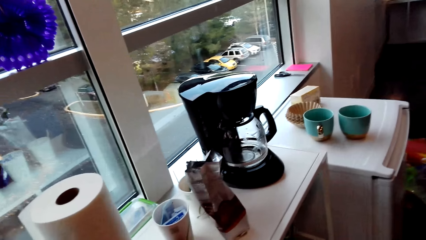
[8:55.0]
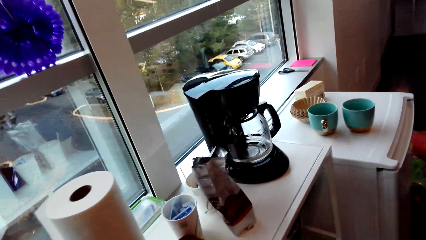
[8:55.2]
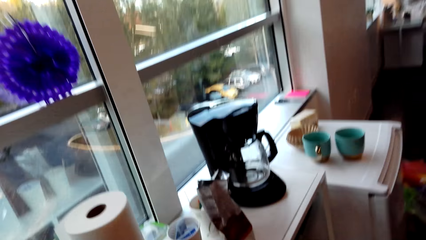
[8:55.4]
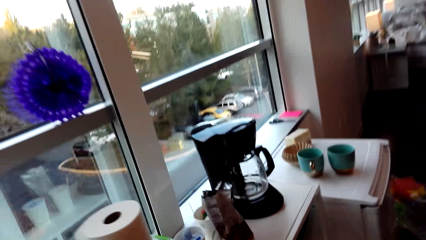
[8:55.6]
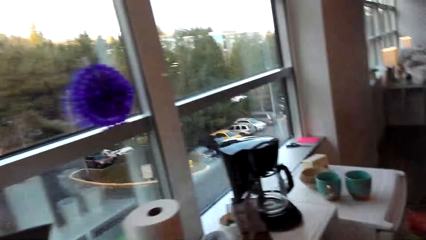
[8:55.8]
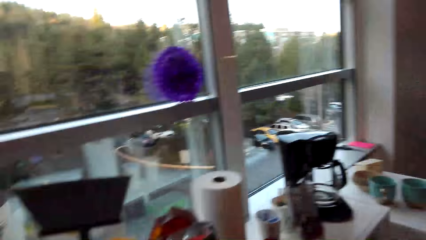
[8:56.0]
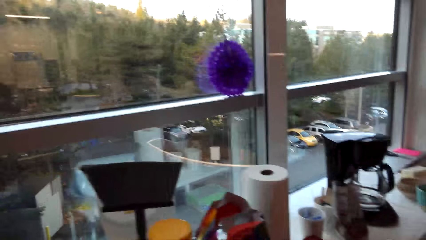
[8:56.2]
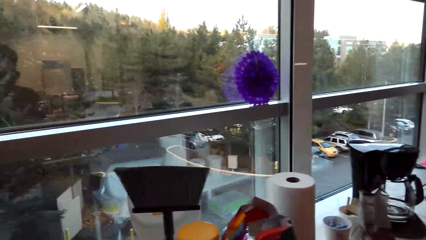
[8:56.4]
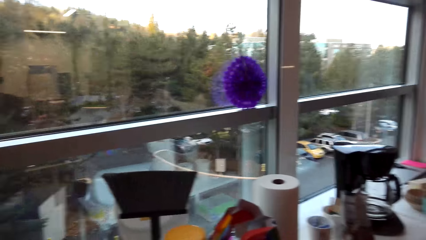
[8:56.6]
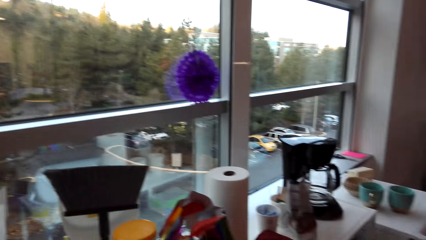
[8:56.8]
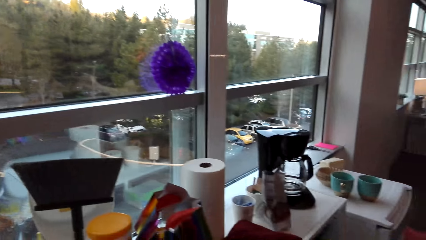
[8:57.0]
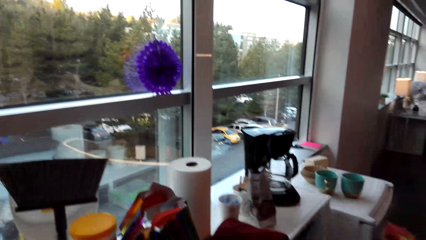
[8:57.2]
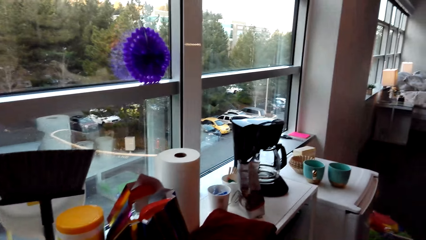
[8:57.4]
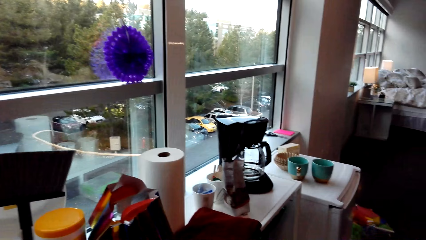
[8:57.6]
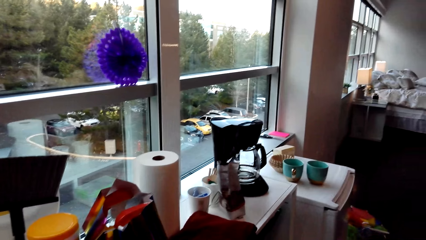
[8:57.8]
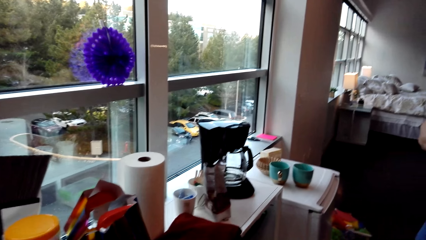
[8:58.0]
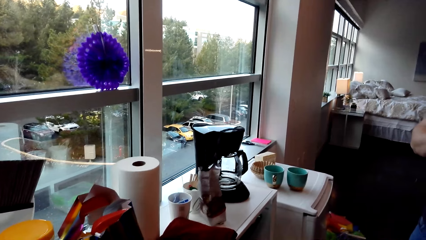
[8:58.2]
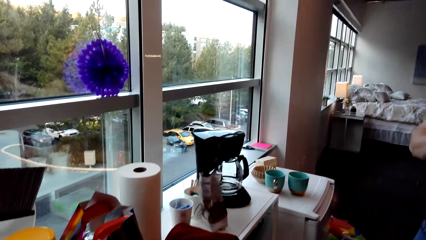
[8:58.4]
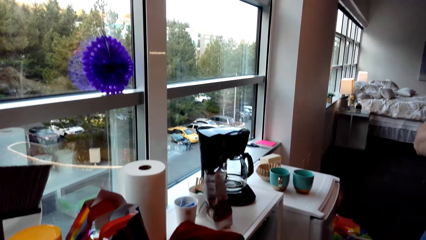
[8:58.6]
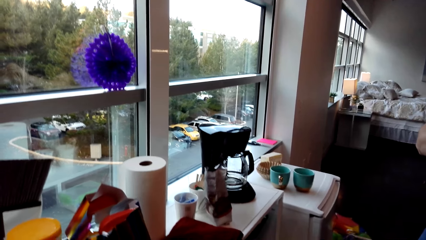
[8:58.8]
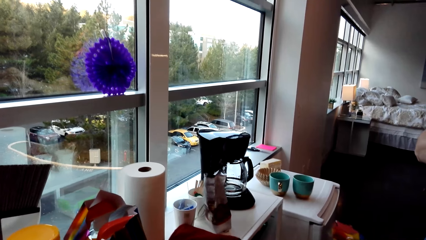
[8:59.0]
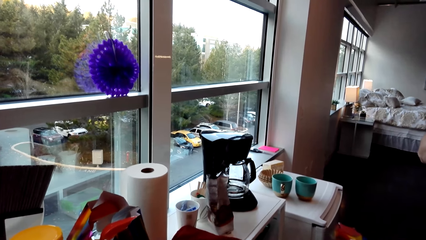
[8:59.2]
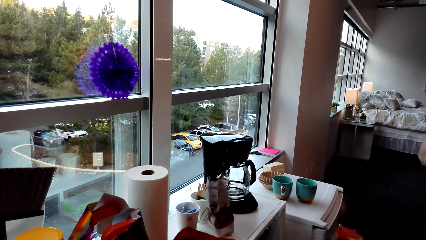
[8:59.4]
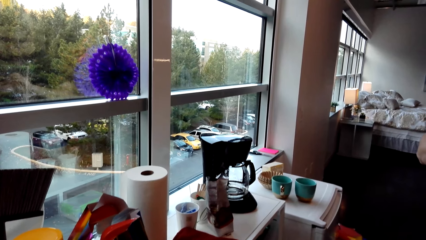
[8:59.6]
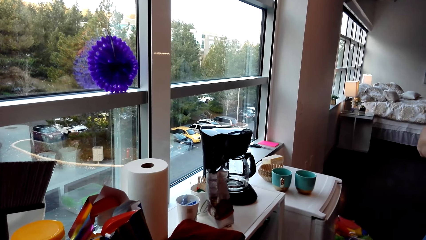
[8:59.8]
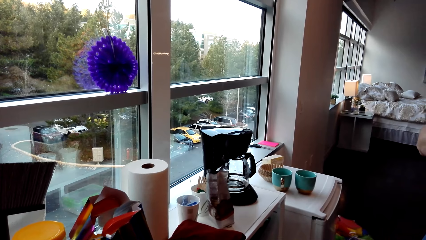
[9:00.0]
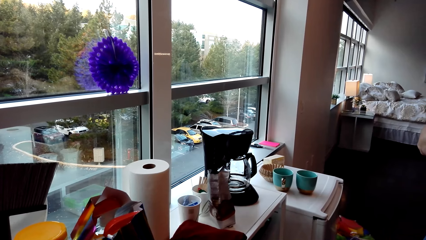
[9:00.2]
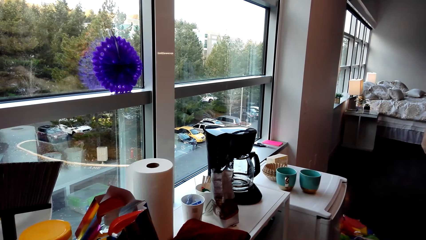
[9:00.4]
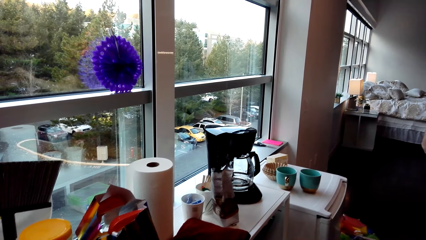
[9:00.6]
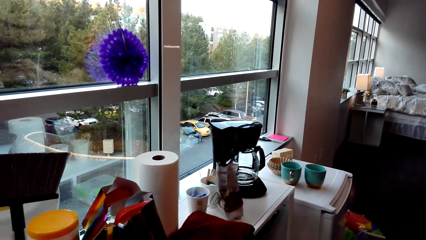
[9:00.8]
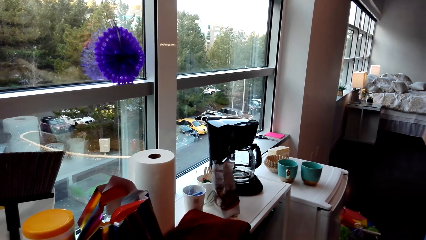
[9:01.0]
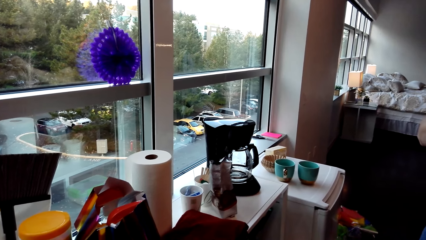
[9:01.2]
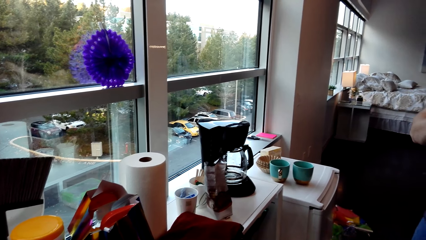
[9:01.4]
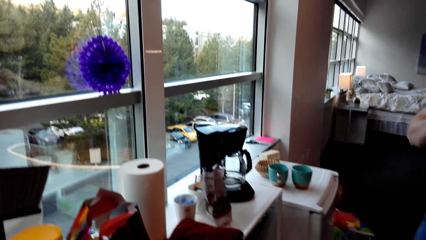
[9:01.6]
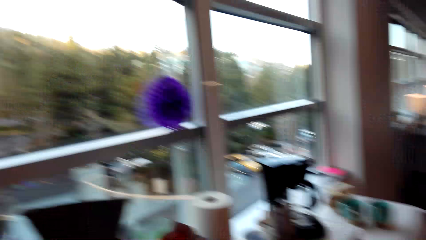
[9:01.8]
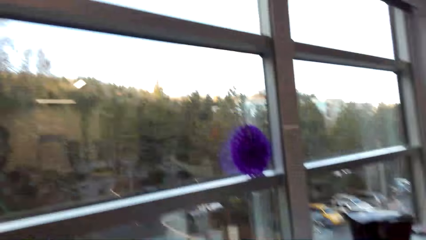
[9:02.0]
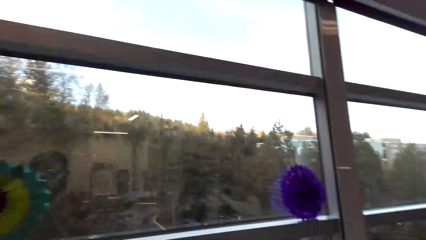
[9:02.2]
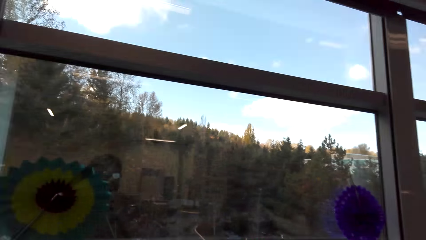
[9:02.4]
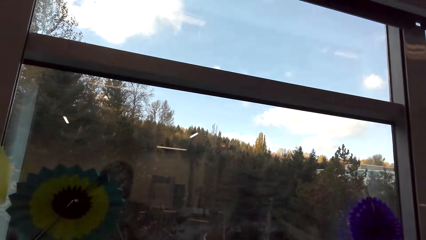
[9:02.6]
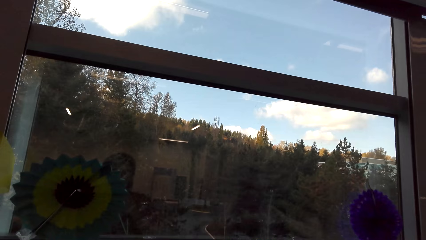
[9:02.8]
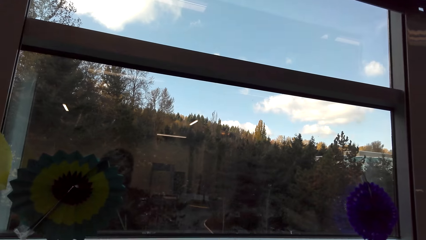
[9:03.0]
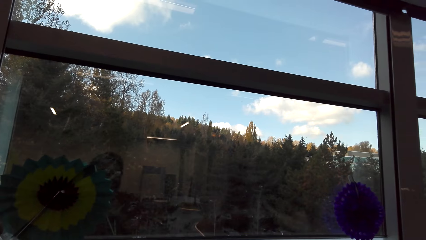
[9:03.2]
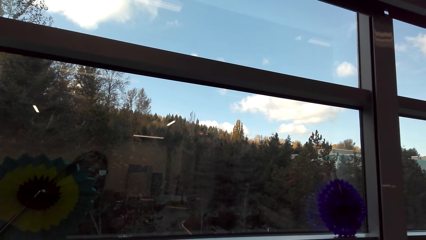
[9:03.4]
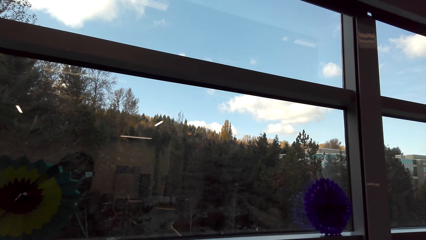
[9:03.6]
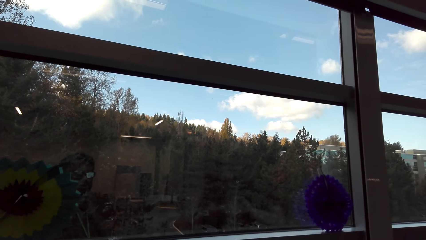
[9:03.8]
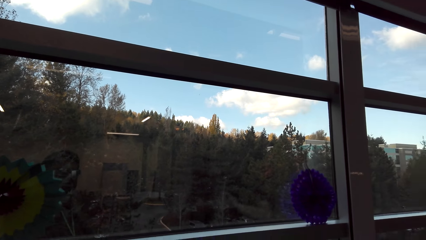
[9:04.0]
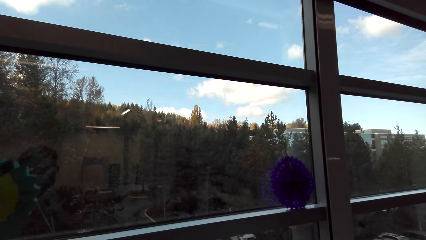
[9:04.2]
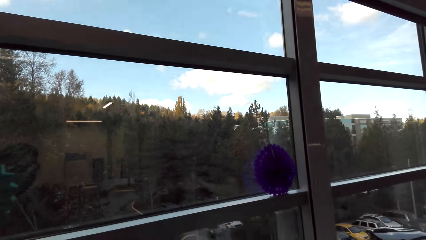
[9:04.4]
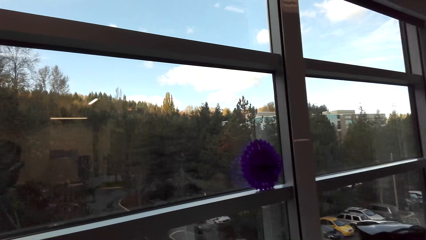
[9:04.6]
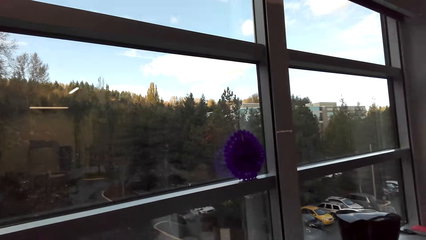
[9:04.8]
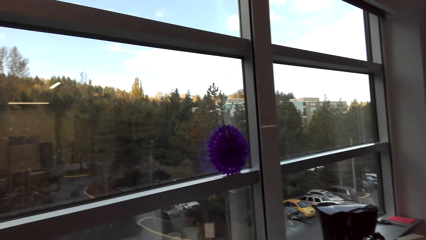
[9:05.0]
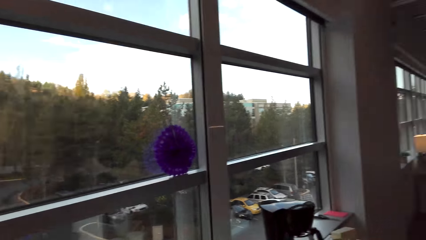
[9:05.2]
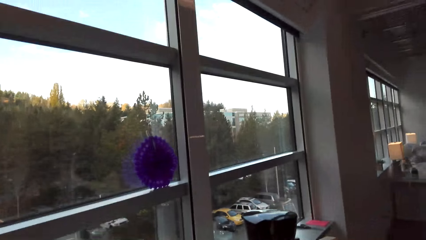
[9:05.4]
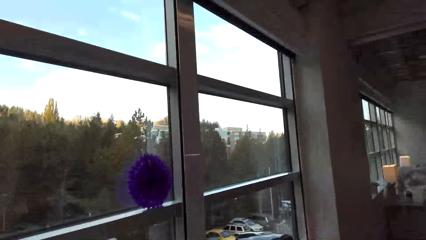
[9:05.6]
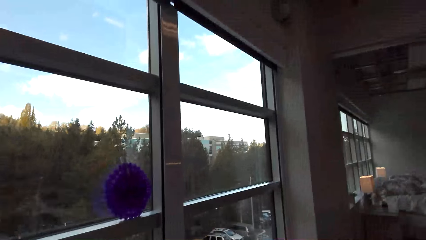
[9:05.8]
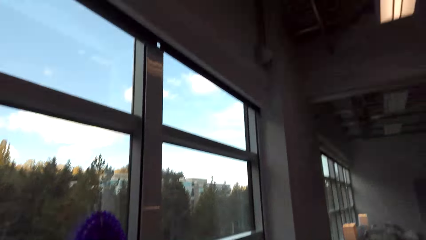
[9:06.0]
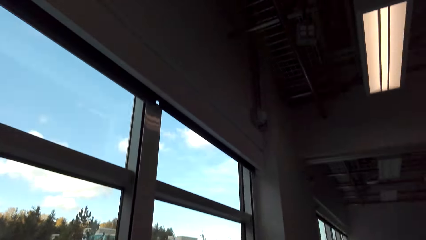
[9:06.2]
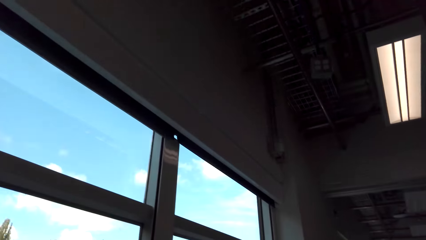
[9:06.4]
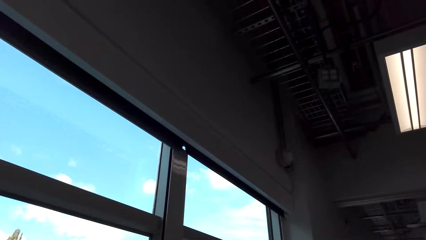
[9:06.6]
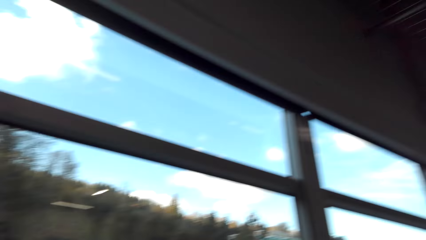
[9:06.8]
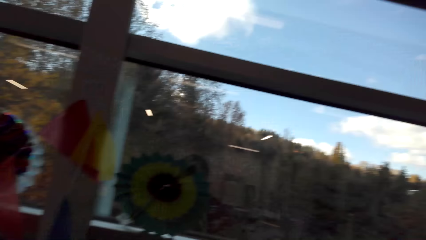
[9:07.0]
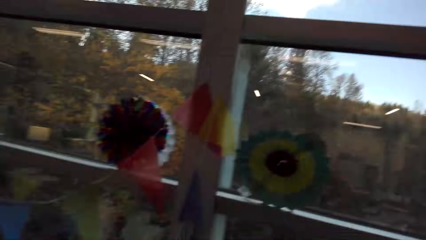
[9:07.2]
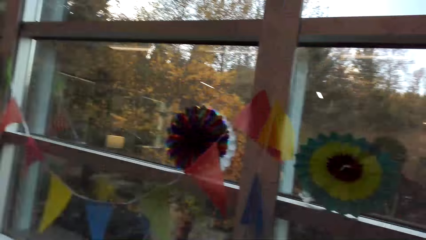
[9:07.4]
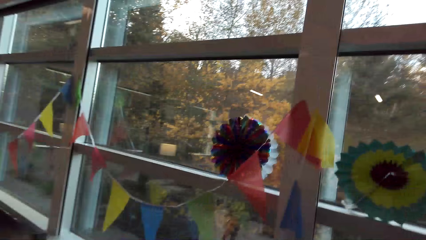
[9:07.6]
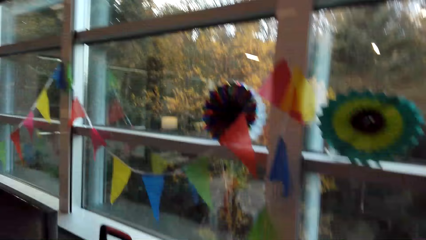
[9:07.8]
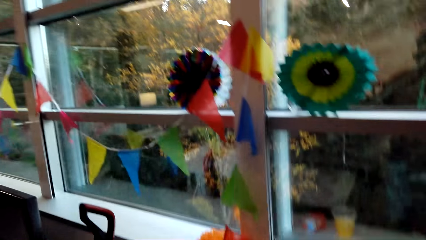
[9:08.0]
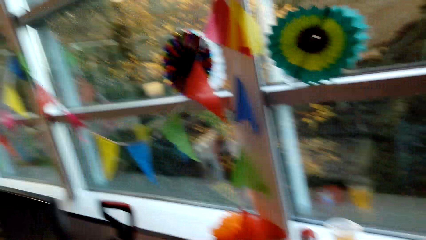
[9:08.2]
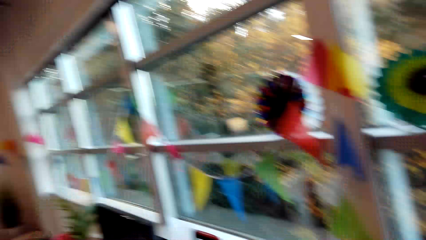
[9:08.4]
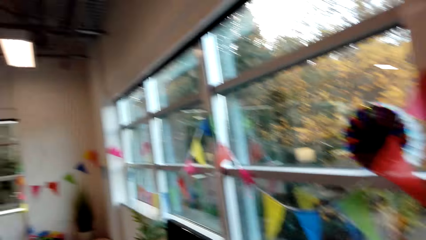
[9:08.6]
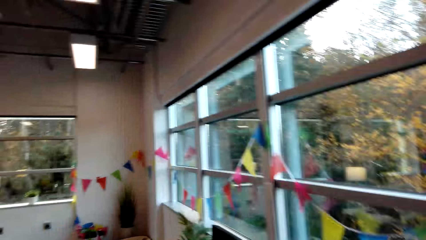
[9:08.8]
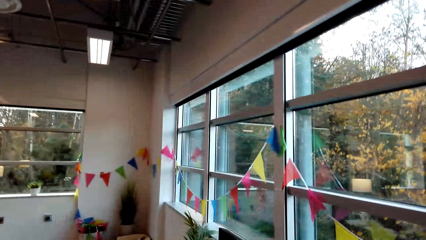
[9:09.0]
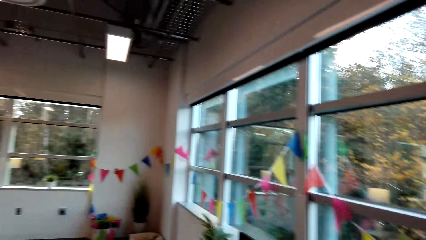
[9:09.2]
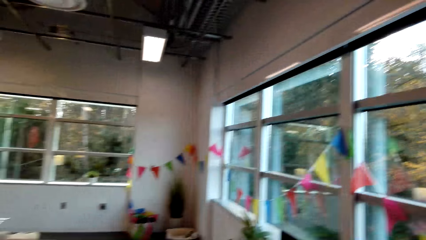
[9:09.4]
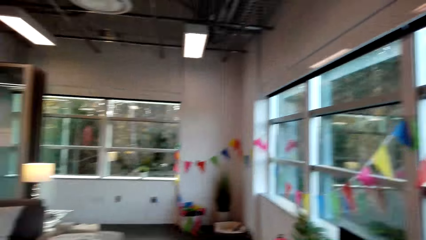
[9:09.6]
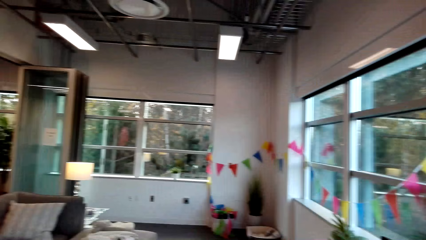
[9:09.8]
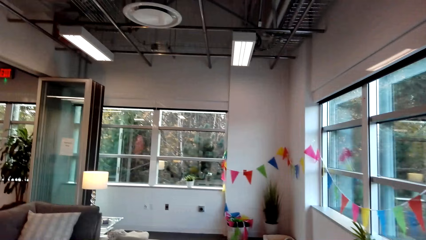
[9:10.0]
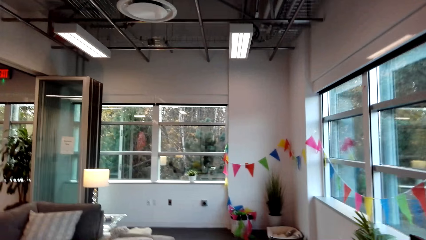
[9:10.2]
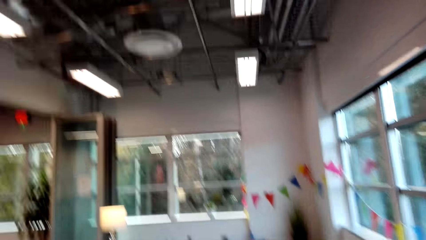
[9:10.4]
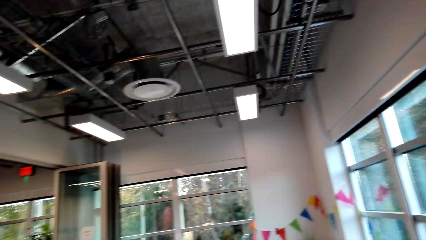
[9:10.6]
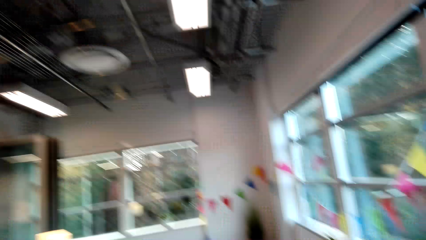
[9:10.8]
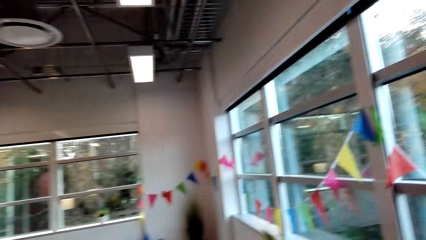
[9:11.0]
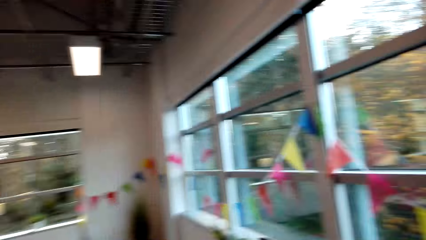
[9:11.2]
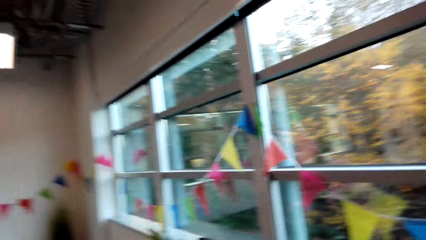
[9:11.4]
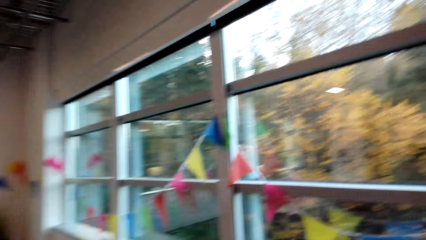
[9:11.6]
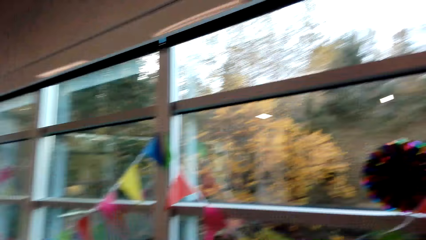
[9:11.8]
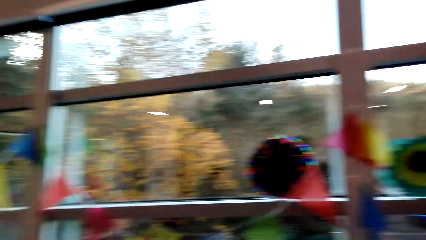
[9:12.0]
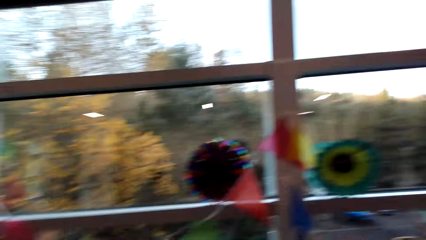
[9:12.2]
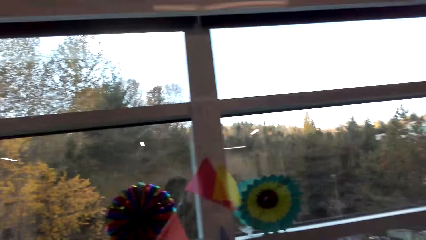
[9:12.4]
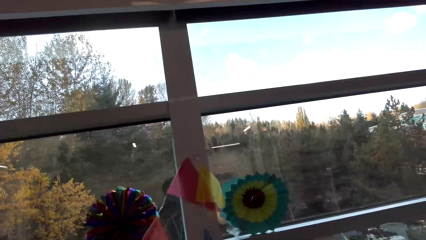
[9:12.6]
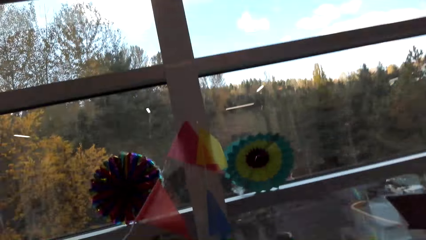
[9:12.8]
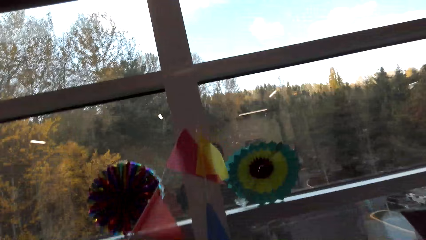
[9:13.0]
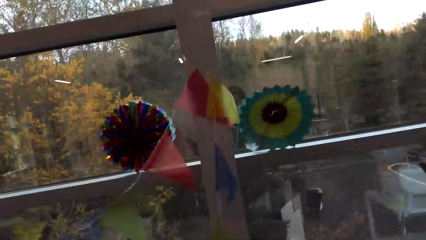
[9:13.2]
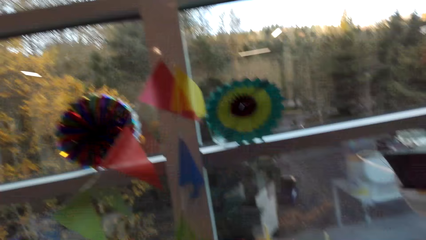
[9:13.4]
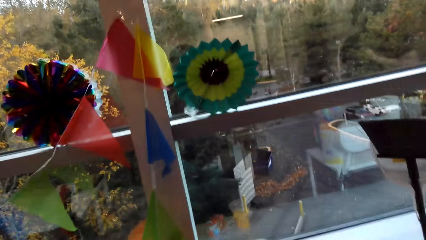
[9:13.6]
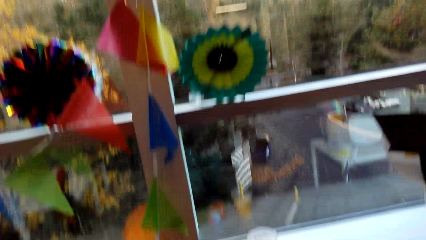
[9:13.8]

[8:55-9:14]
The camera wearer moves. They look around. A man stands. The camera wearer looks around. They speak.
